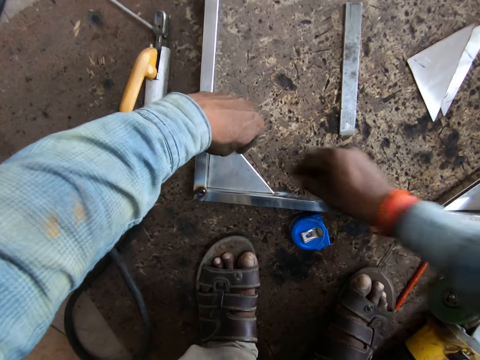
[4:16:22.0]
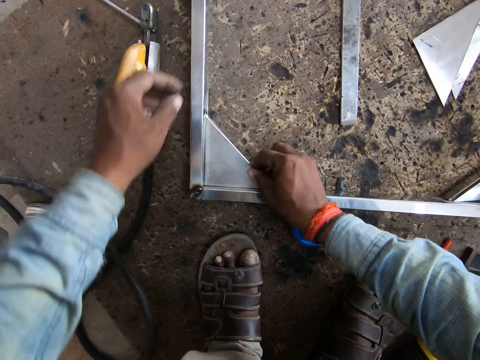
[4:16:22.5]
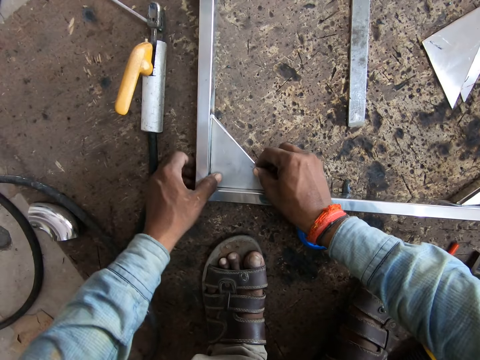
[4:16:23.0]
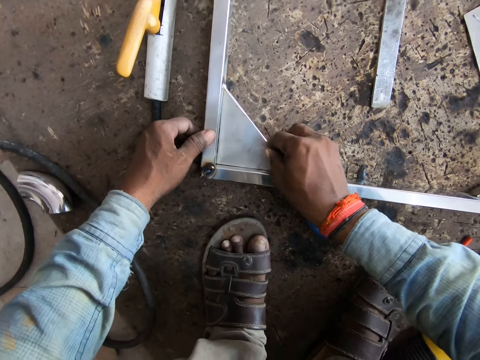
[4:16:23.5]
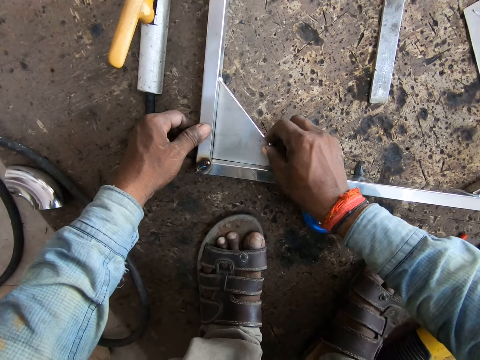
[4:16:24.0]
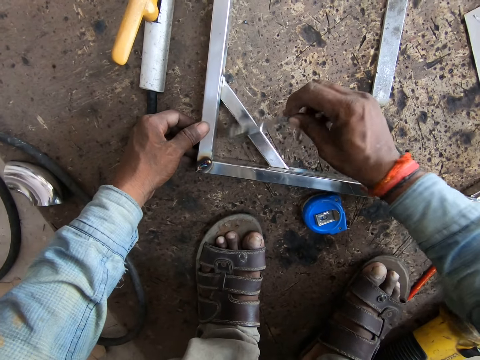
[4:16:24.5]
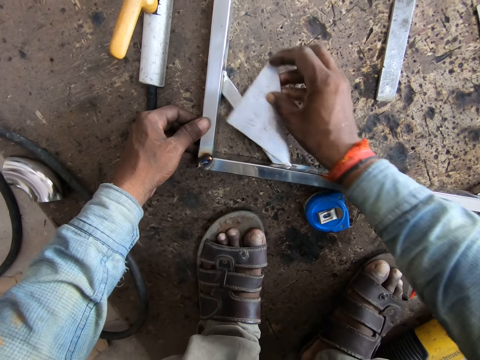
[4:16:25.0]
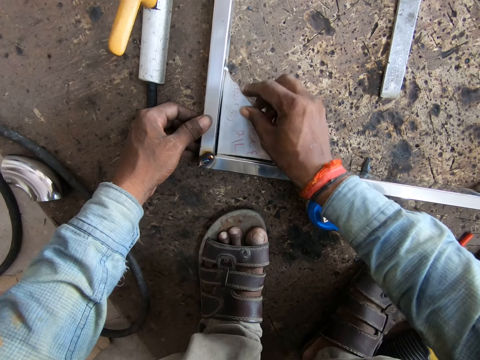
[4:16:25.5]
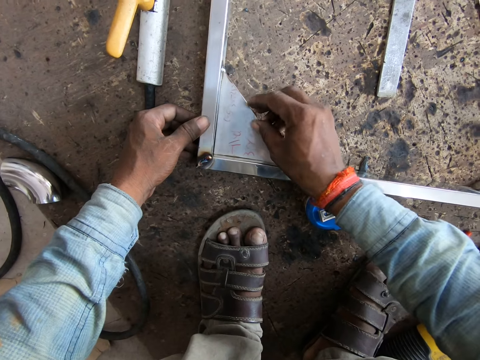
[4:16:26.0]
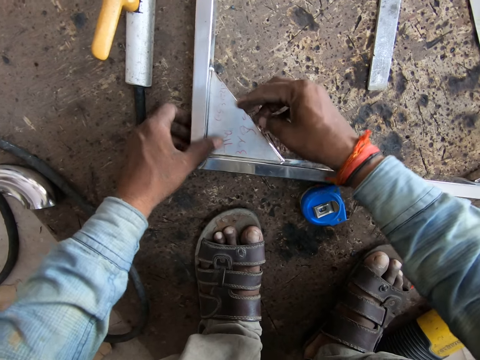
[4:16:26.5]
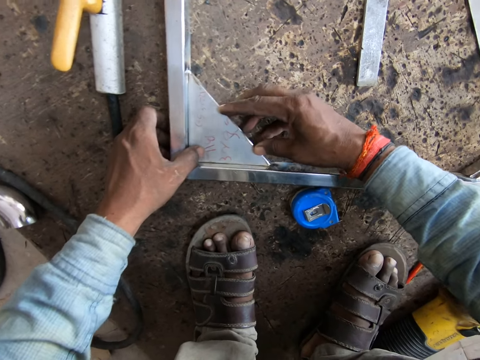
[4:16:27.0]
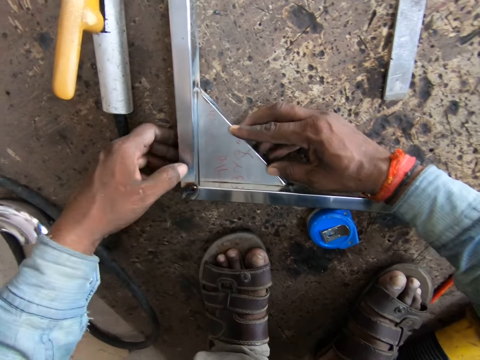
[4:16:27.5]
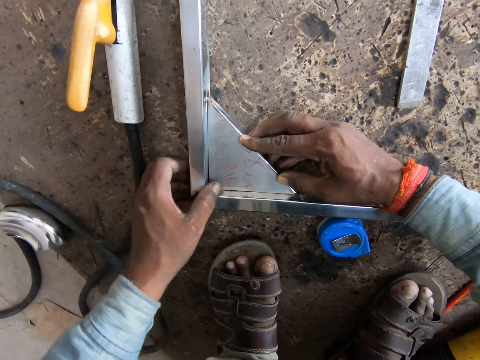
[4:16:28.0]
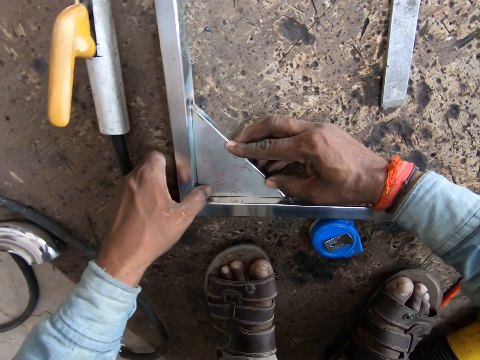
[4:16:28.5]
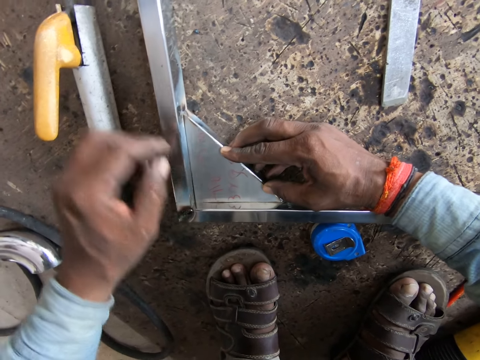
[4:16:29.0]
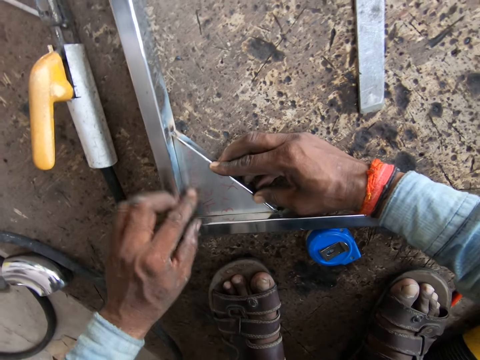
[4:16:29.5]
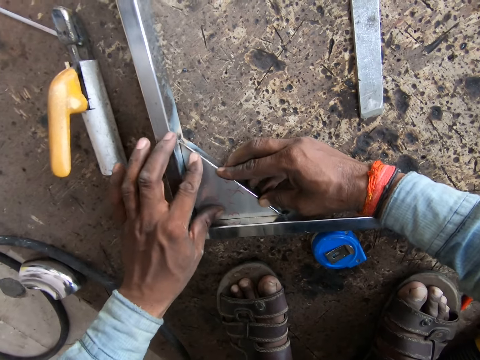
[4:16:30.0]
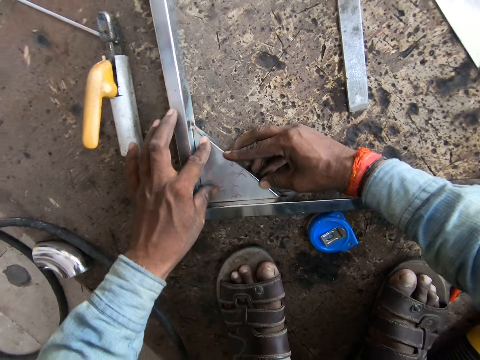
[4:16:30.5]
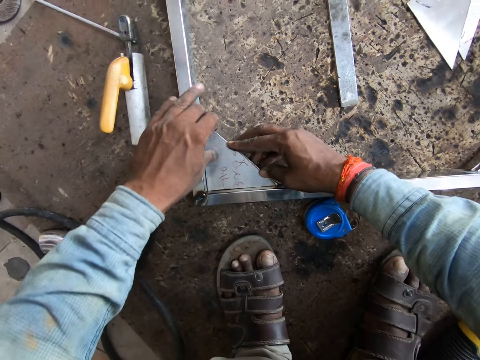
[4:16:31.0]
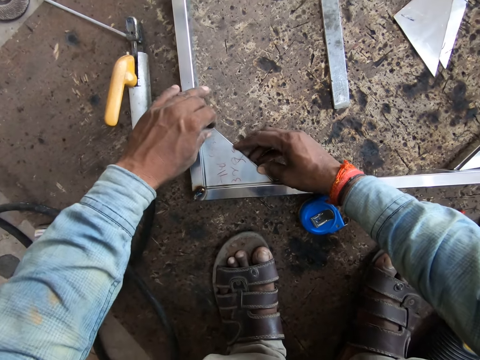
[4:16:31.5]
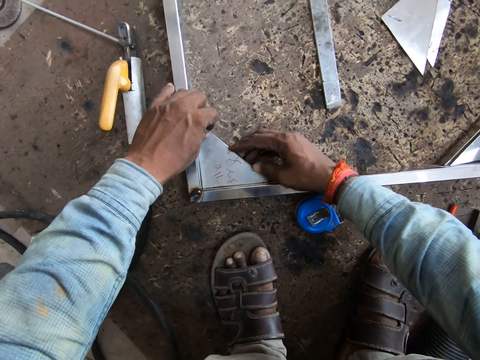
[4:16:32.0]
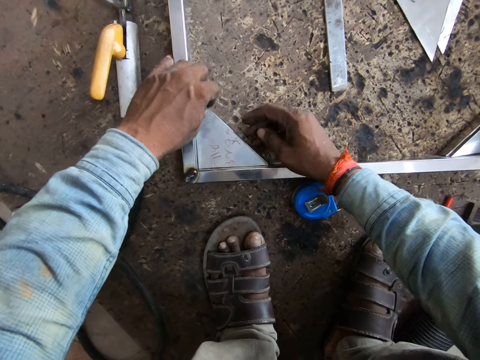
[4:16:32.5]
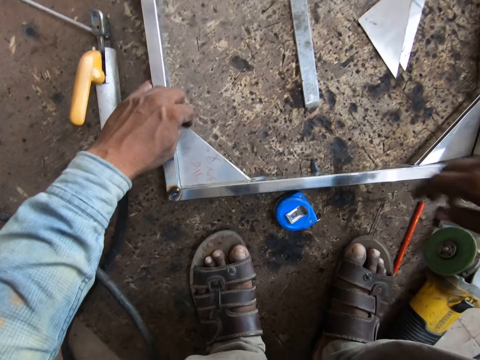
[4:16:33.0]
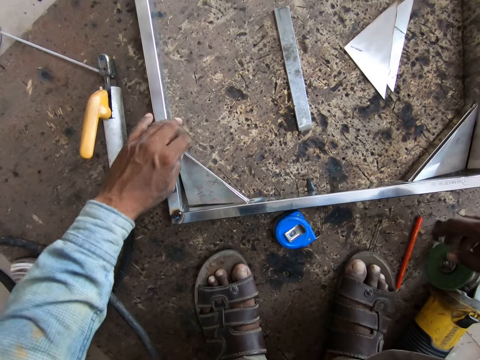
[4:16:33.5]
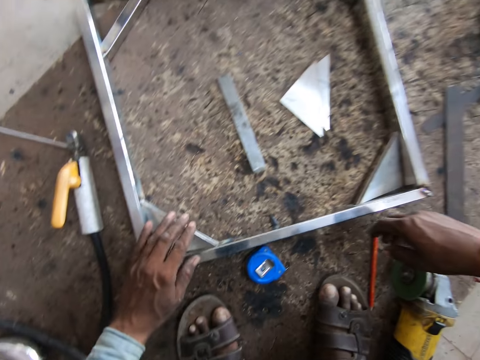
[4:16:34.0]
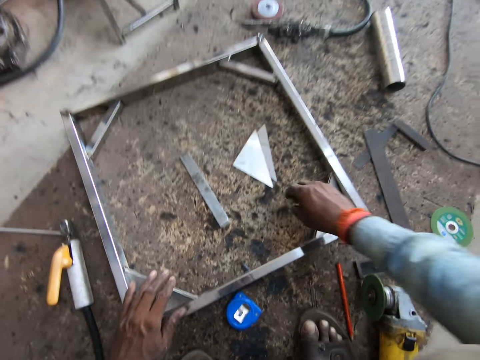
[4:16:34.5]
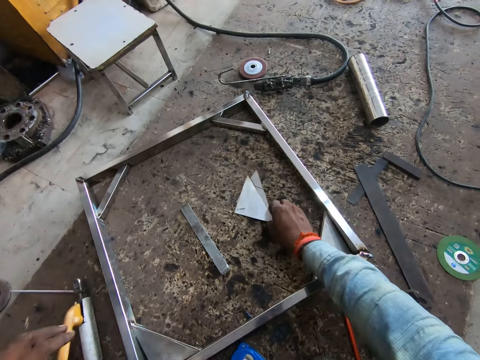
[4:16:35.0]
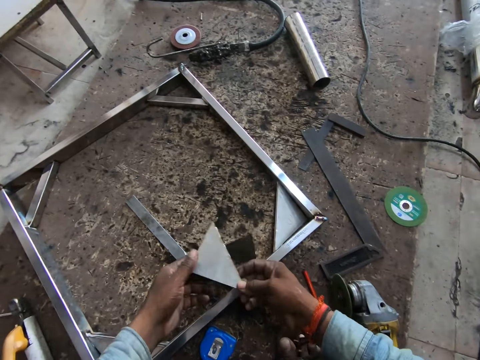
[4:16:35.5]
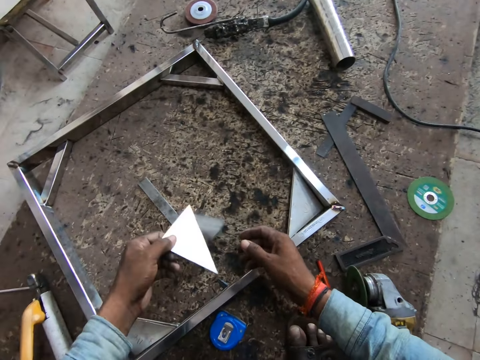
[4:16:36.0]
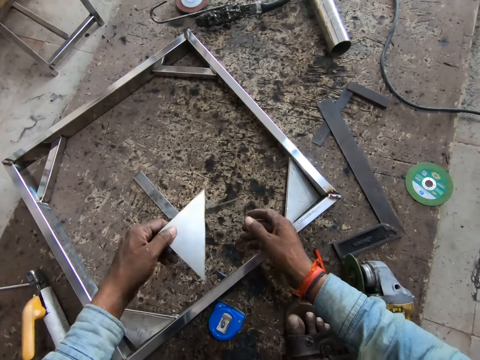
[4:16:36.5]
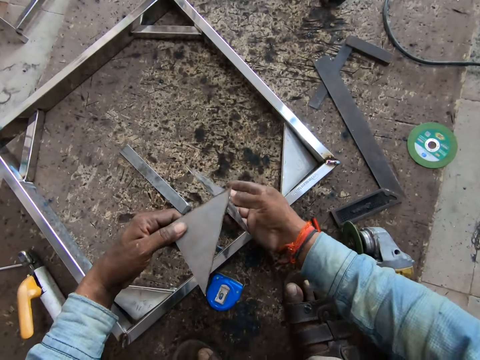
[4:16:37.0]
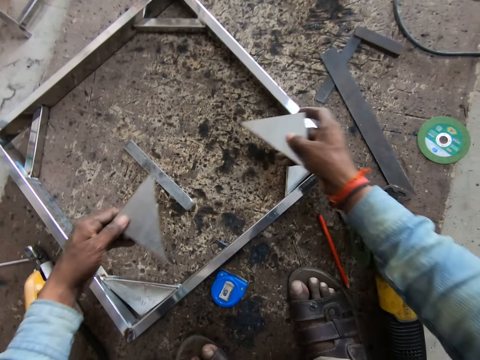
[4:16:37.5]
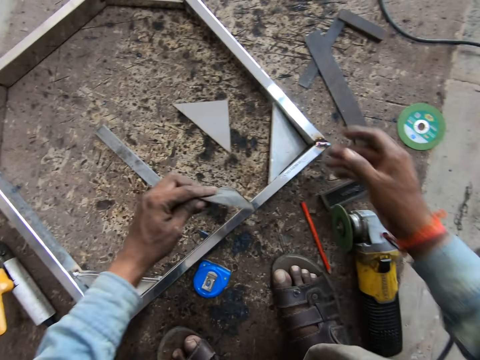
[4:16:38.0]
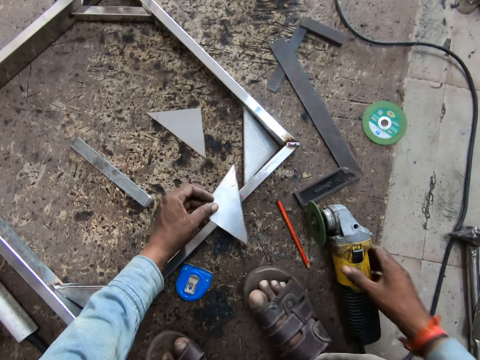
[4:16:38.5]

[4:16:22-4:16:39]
The camera wearer sets the angular steel plate or triangular metal piece on the angular section of the framed rectangular steel structure with both hands. He turns the angular steel plate in his right hand on the framed rectangular steel structure. He sets the angular steel plate on the angular section of the framed rectangular steel structure with both hands. He removes his right hand from the angular steel plate and removes his left hand from the angular steel plate. He picks up the angular steel plates on the floor with his right hand, passes the angular steel plates in his right hand to his left hand, and shakes off the angular steel plates in his left hand. He separates the angular steel plates in his left hand with his right hand. He drops the angular steel plate in his right hand on the floor. He turns the angular steel plate in his left hand on the framed rectangular steel. He places the triangular metal piece on the metal structure.

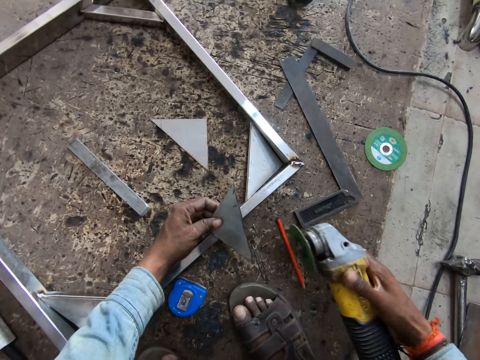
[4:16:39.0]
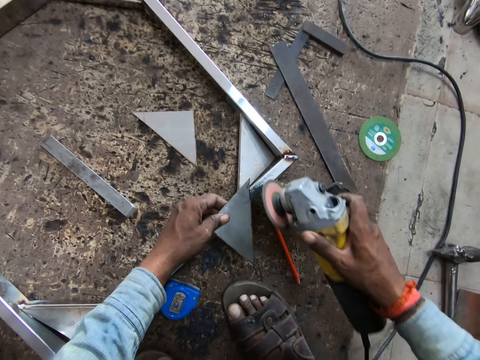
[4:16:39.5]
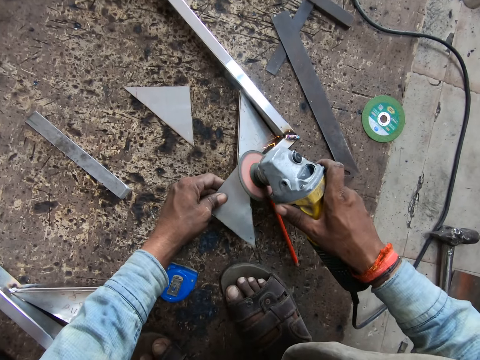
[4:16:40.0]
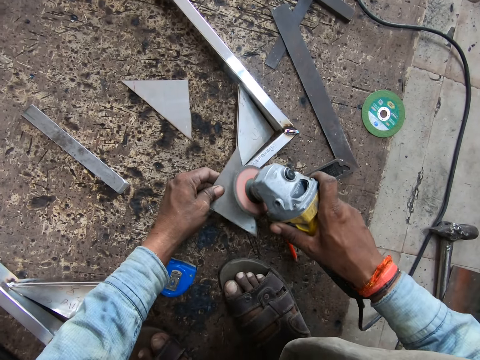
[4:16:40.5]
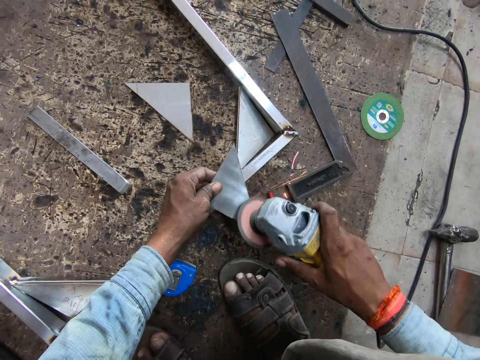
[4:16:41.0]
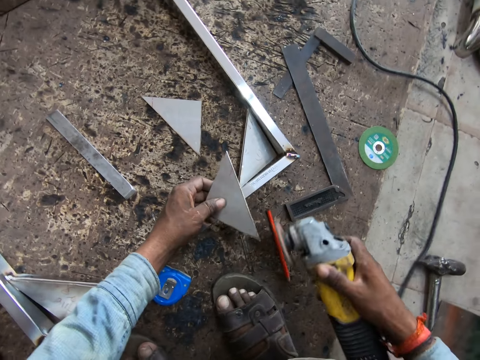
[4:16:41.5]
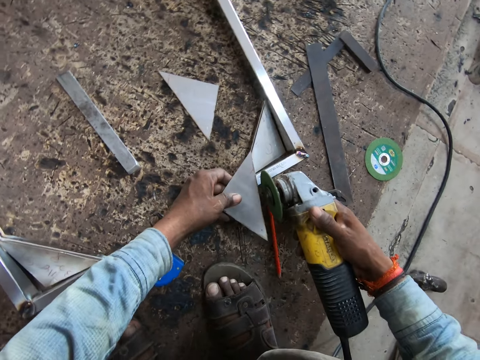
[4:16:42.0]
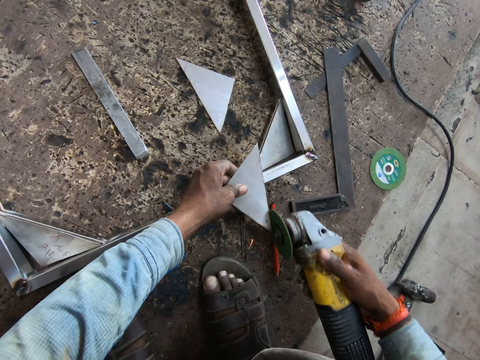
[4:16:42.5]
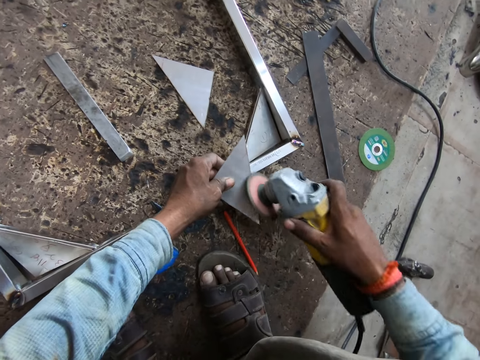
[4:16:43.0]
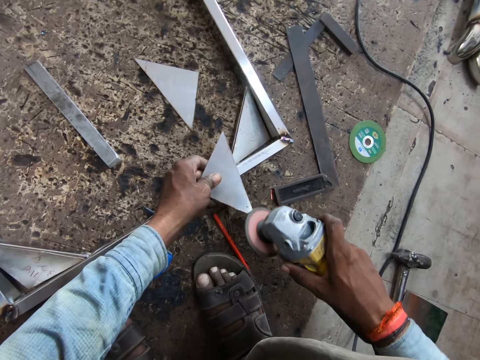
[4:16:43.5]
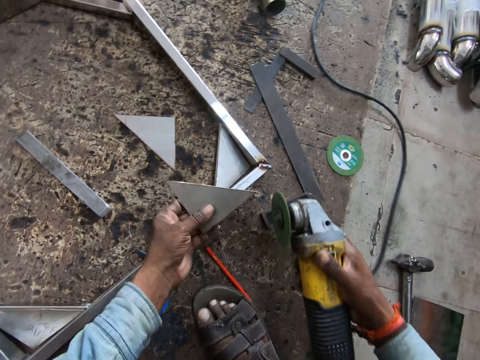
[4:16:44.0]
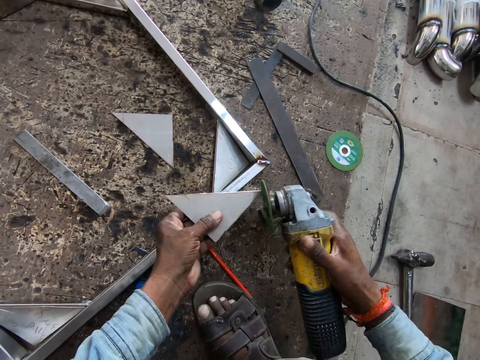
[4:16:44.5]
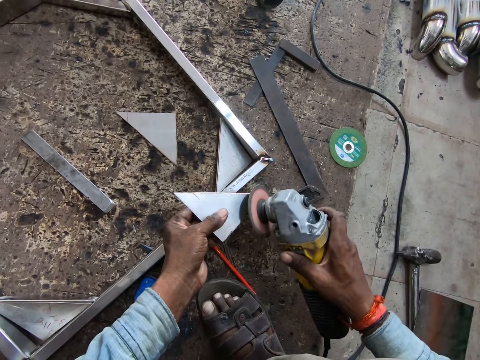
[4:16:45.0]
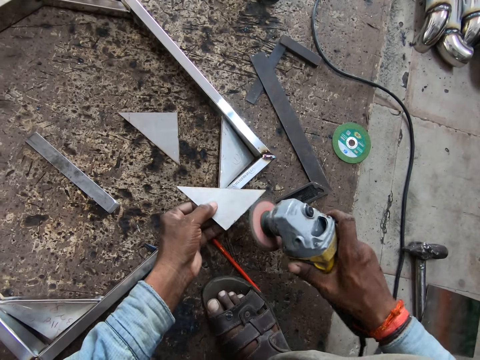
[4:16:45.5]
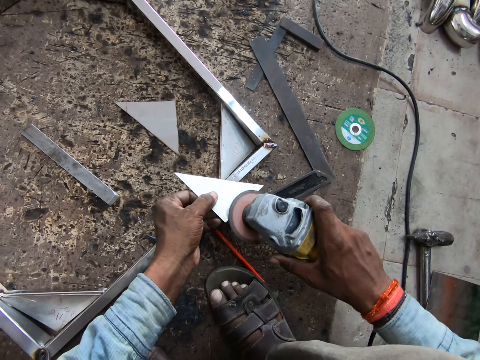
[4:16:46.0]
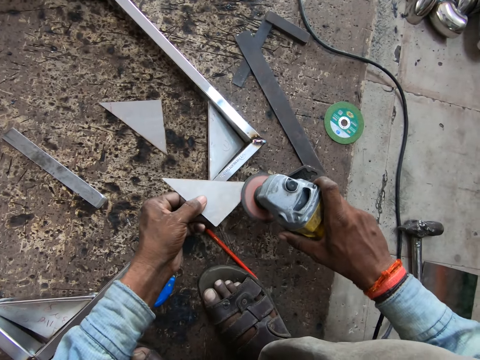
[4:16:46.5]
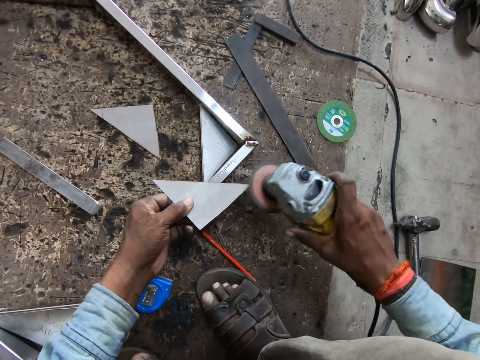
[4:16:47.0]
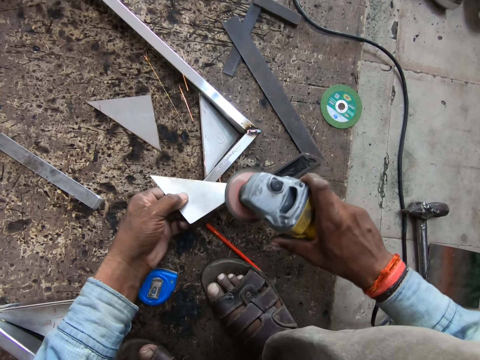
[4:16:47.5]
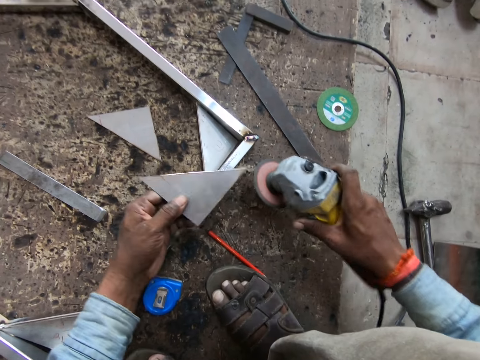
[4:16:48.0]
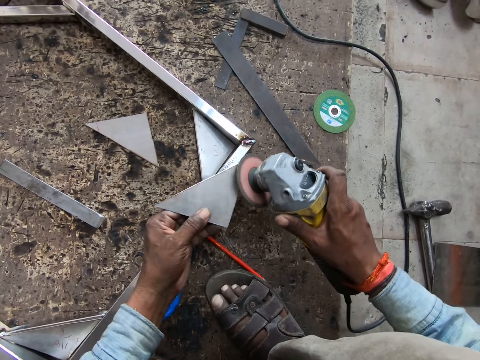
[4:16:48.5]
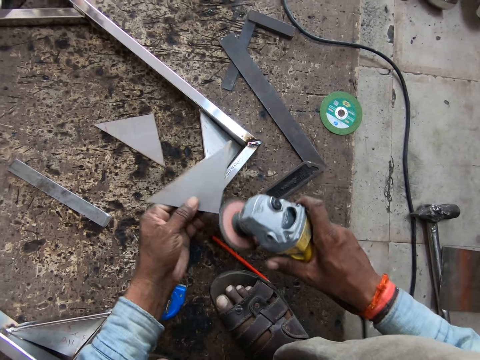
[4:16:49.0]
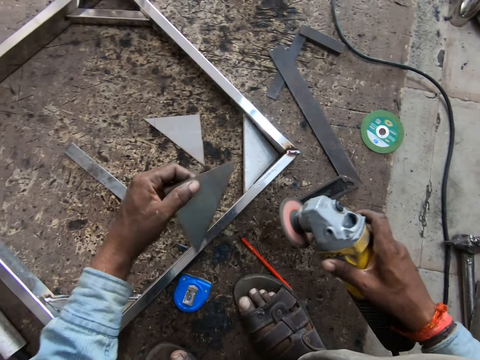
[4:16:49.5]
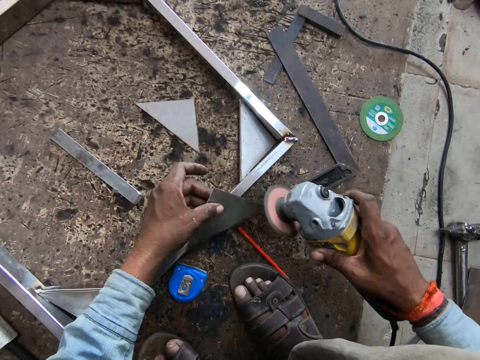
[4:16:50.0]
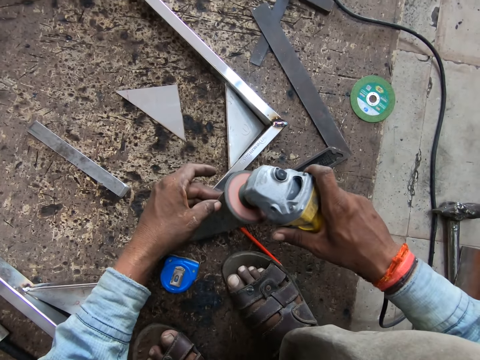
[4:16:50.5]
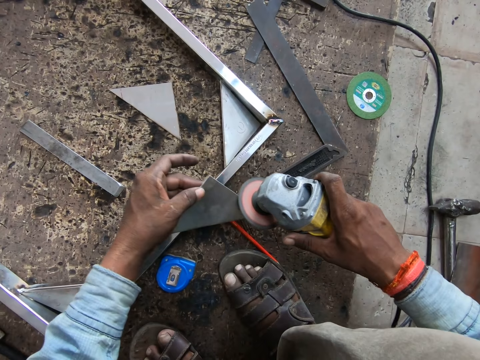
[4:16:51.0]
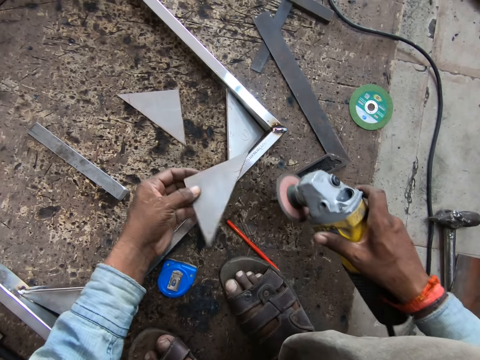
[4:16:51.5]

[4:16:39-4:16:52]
The camera wearer picks up the diamond cutter on the floor with his right hand. He smoothens the sides of the angular steel plate in his left hand with the diamond cutter in his right hand.
